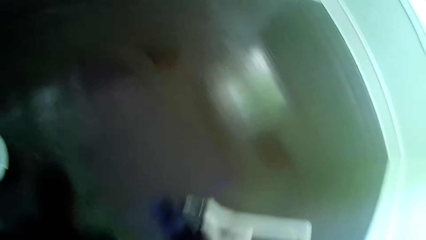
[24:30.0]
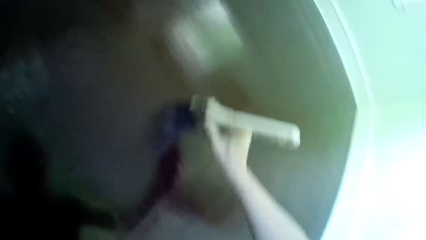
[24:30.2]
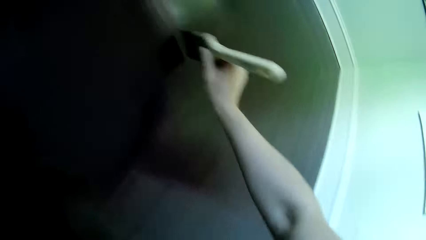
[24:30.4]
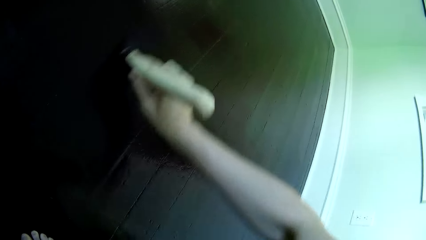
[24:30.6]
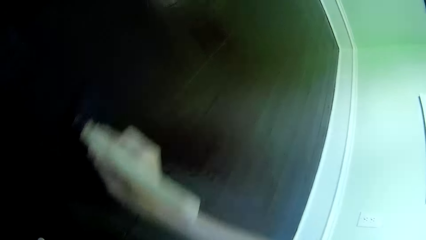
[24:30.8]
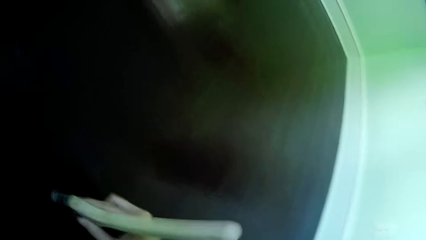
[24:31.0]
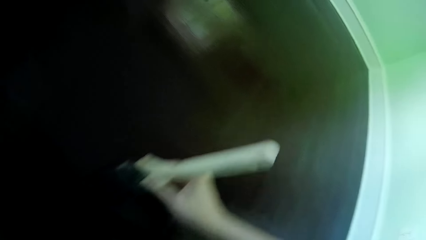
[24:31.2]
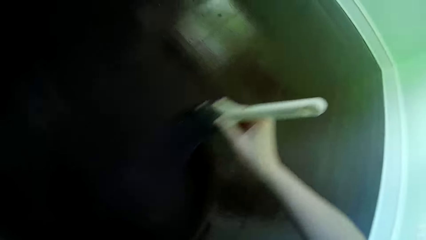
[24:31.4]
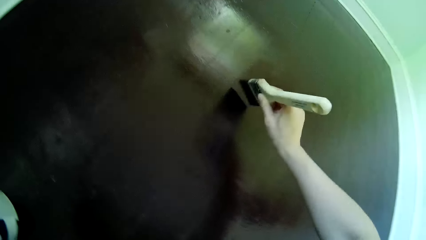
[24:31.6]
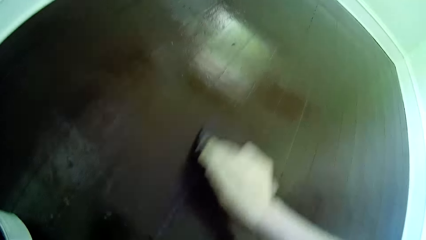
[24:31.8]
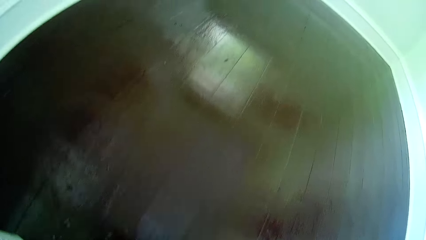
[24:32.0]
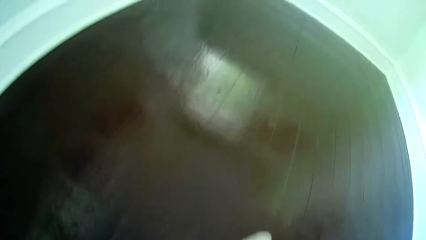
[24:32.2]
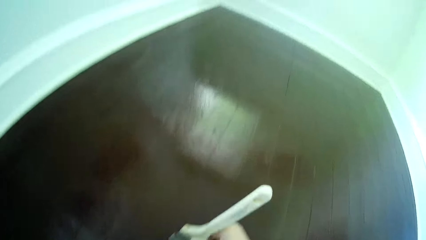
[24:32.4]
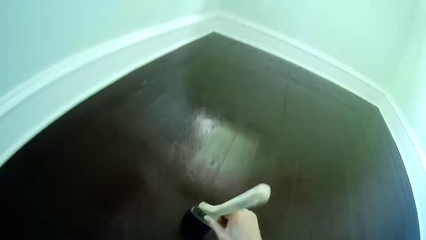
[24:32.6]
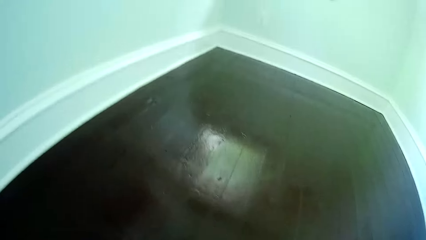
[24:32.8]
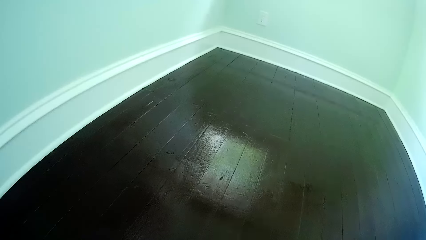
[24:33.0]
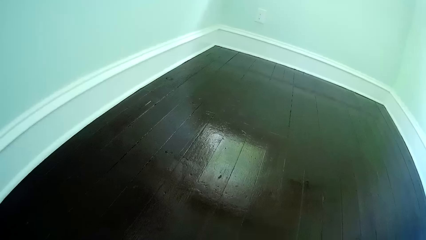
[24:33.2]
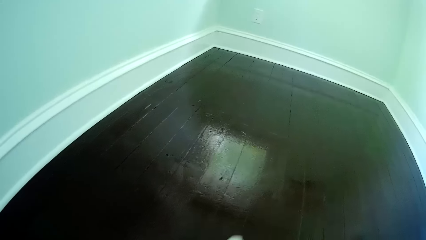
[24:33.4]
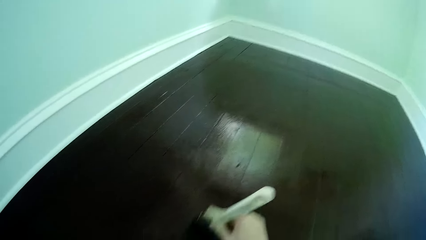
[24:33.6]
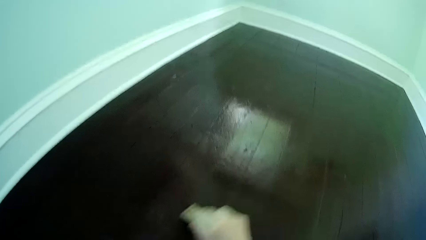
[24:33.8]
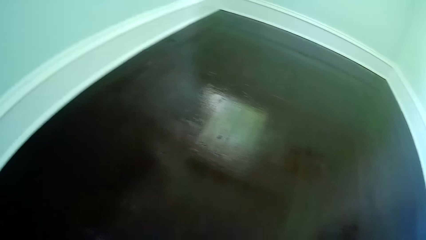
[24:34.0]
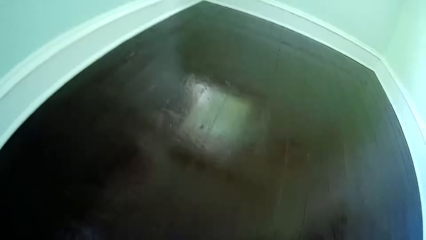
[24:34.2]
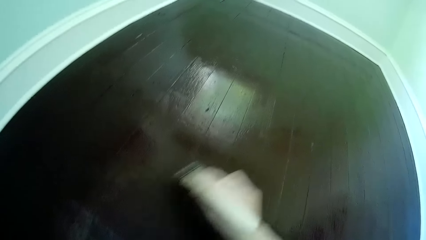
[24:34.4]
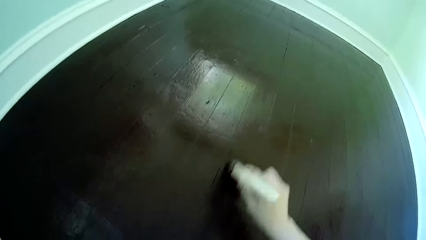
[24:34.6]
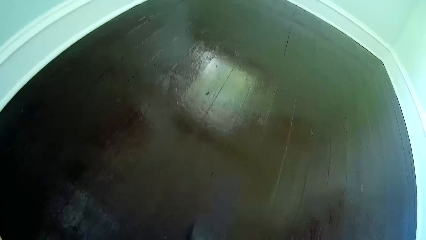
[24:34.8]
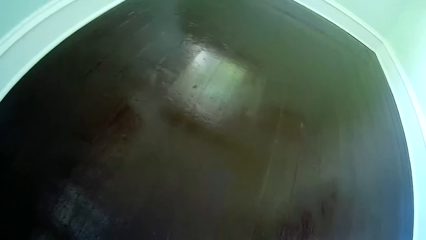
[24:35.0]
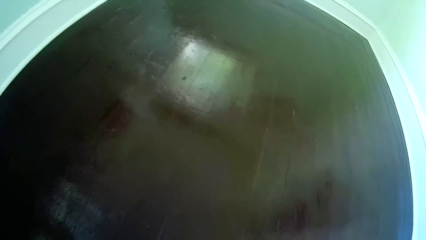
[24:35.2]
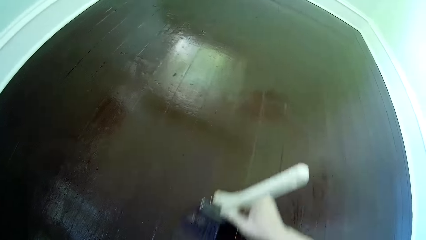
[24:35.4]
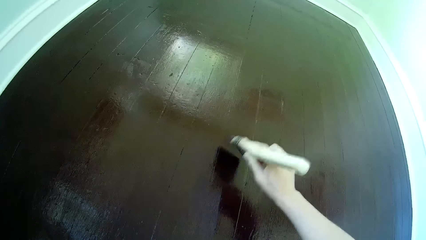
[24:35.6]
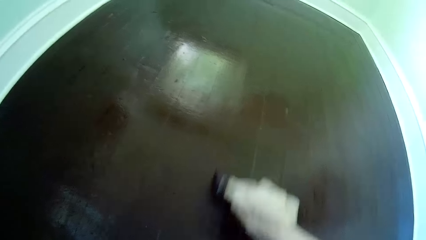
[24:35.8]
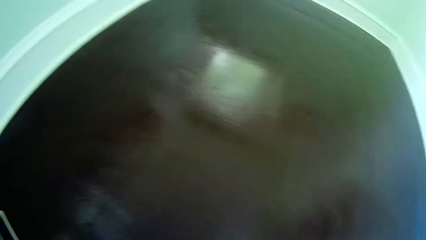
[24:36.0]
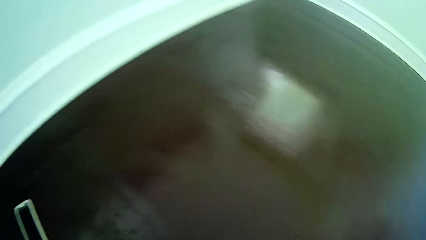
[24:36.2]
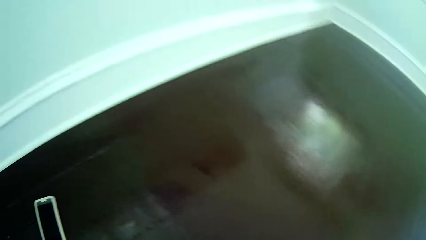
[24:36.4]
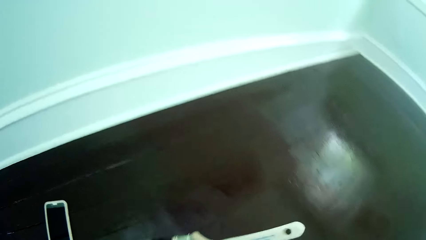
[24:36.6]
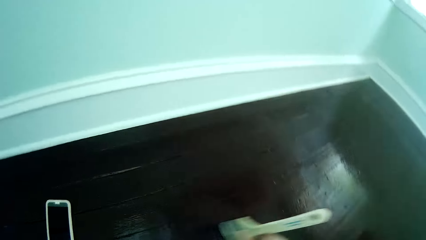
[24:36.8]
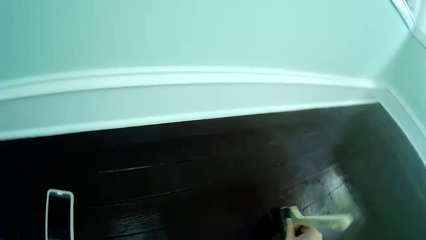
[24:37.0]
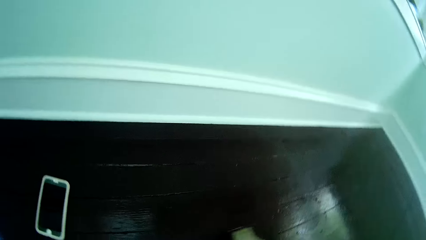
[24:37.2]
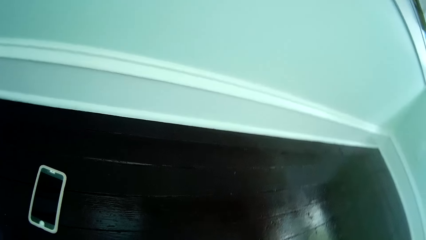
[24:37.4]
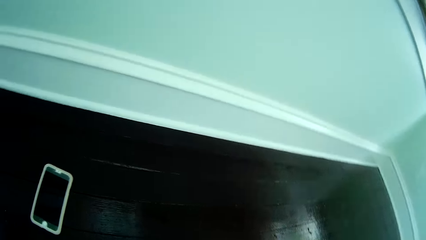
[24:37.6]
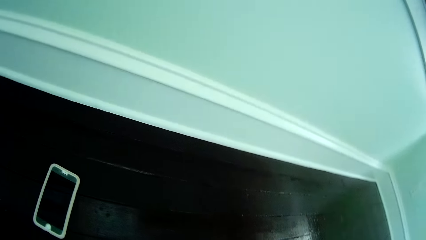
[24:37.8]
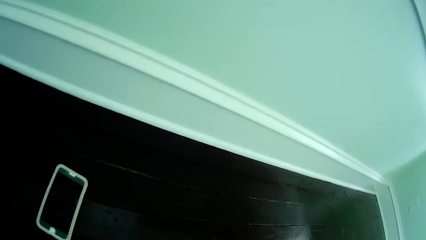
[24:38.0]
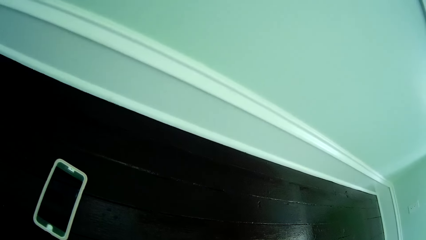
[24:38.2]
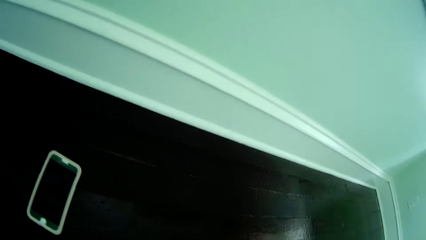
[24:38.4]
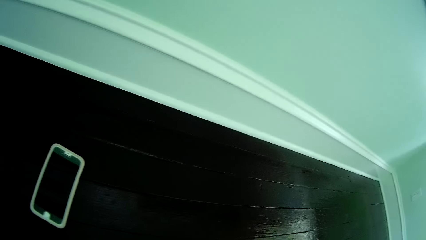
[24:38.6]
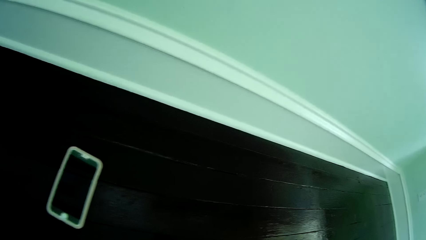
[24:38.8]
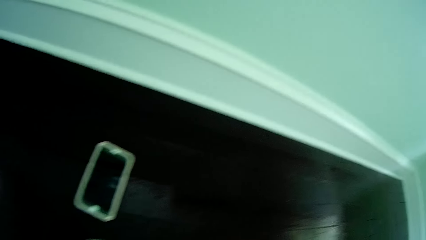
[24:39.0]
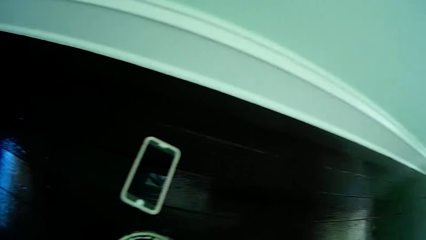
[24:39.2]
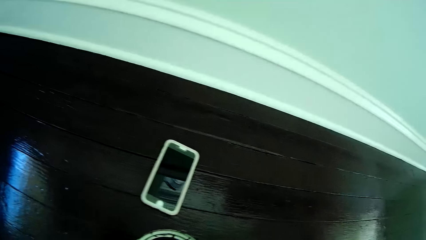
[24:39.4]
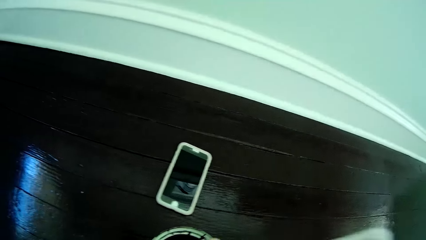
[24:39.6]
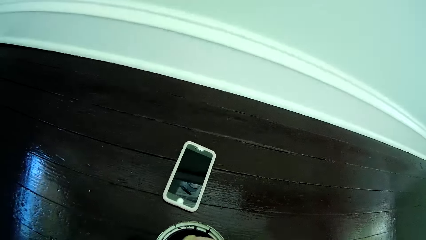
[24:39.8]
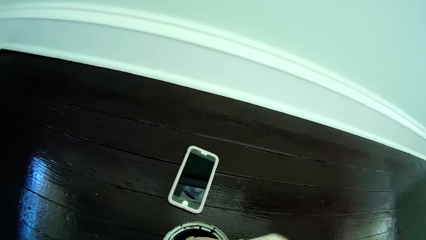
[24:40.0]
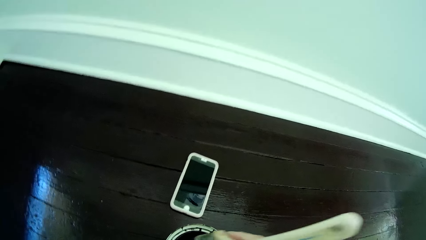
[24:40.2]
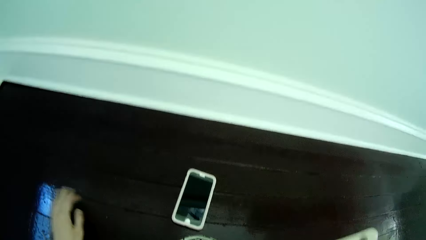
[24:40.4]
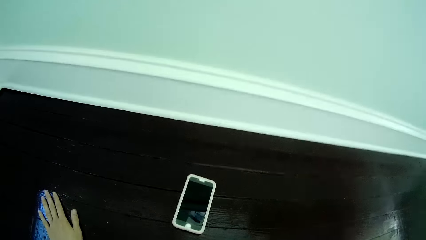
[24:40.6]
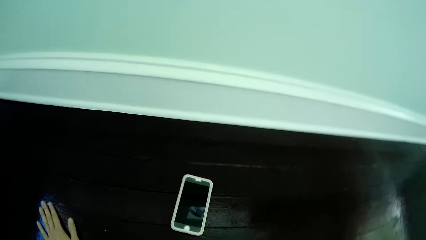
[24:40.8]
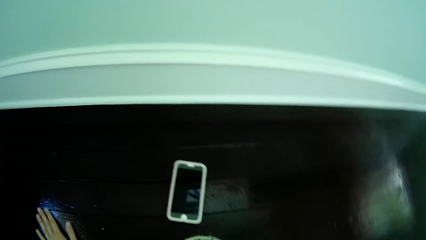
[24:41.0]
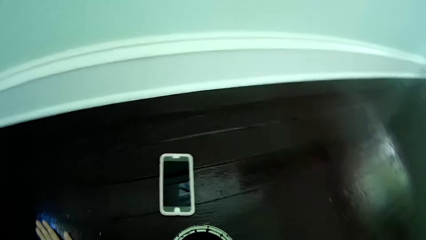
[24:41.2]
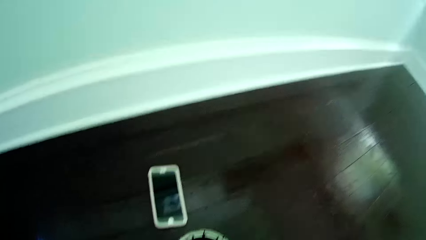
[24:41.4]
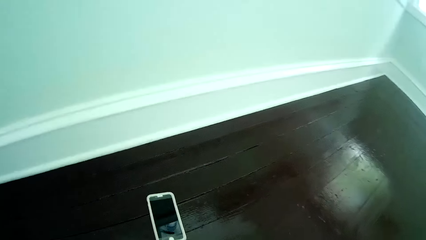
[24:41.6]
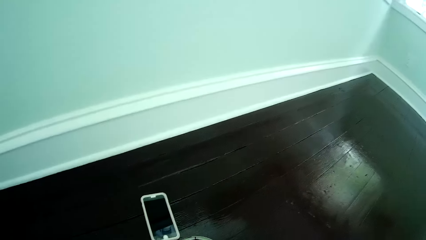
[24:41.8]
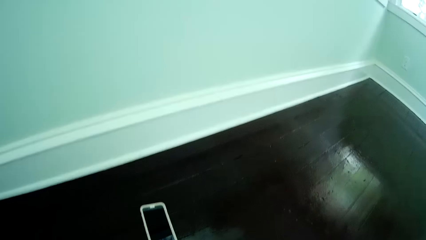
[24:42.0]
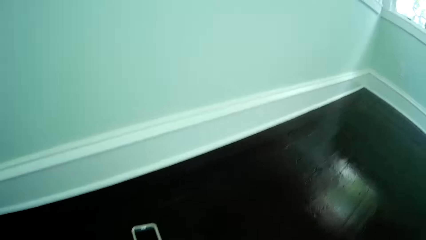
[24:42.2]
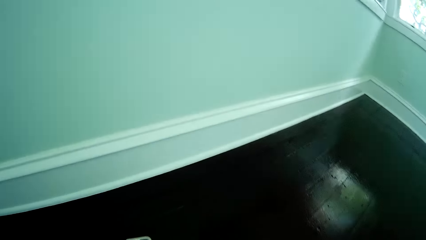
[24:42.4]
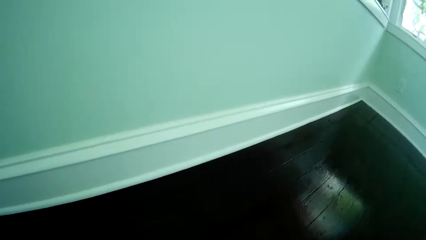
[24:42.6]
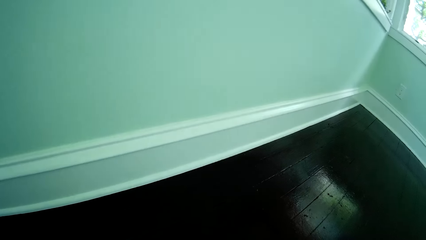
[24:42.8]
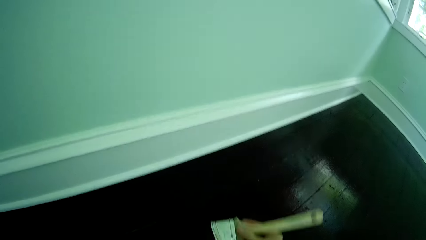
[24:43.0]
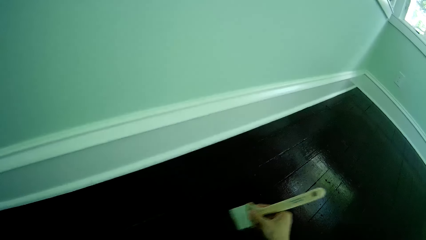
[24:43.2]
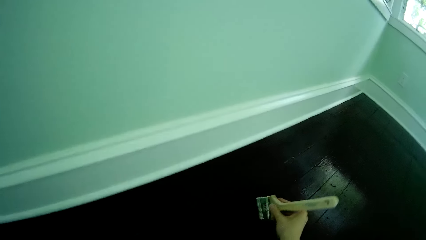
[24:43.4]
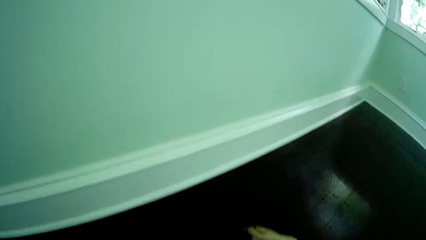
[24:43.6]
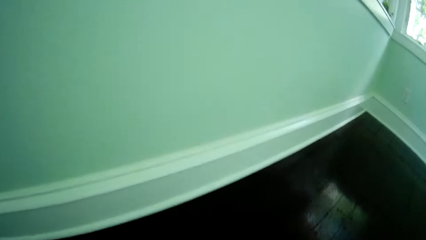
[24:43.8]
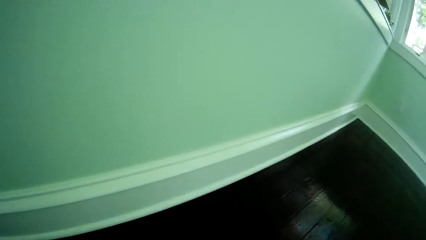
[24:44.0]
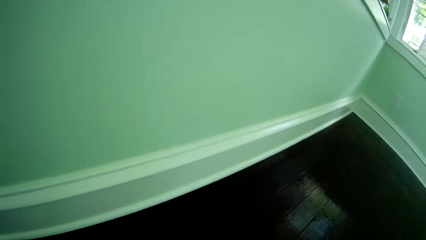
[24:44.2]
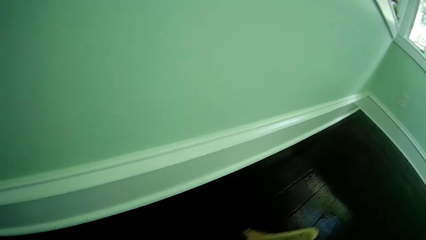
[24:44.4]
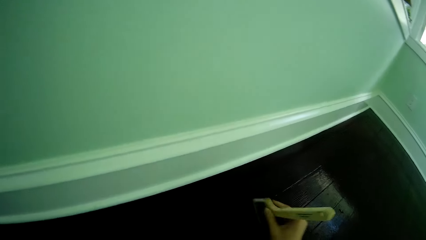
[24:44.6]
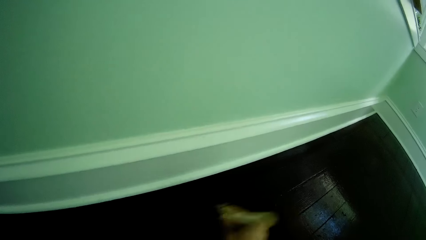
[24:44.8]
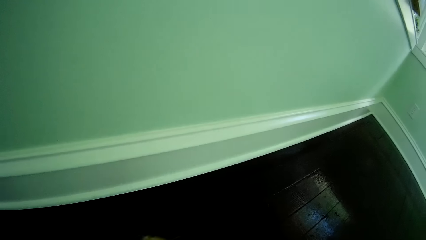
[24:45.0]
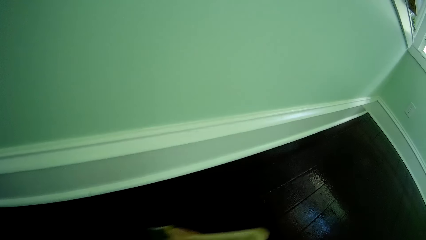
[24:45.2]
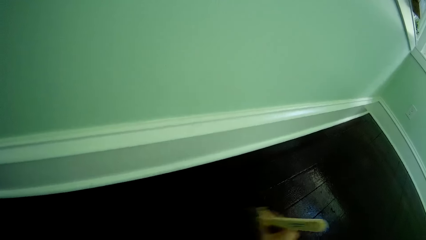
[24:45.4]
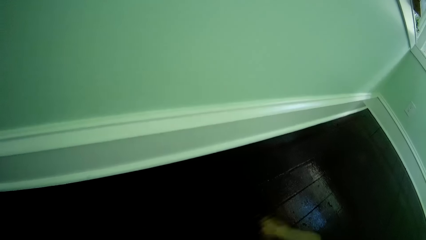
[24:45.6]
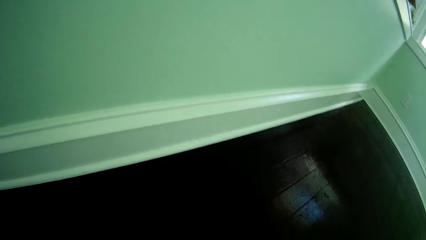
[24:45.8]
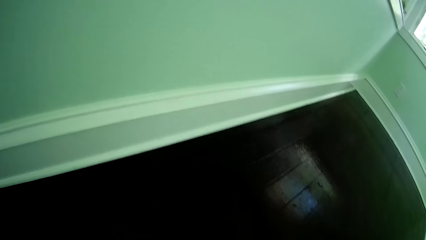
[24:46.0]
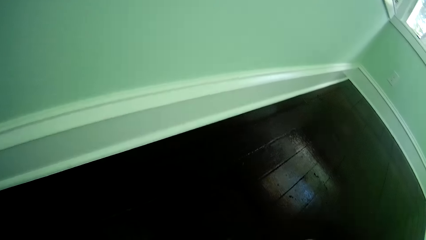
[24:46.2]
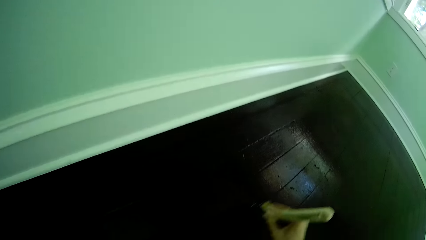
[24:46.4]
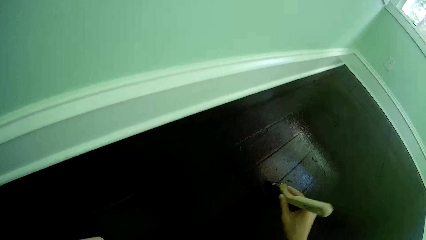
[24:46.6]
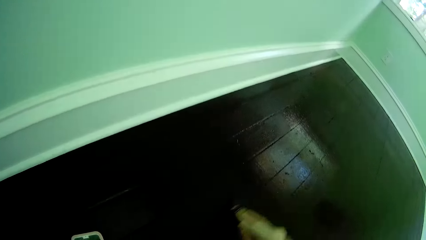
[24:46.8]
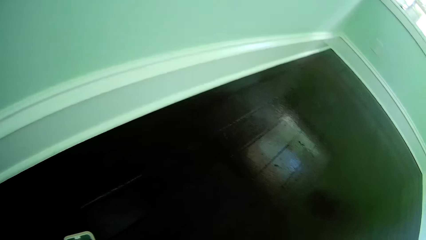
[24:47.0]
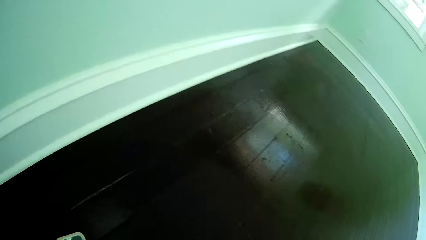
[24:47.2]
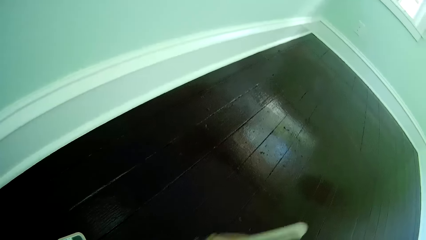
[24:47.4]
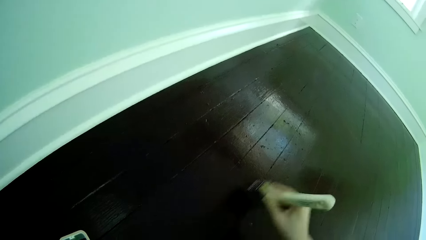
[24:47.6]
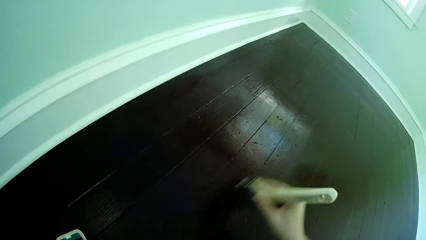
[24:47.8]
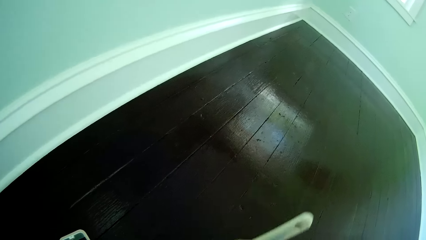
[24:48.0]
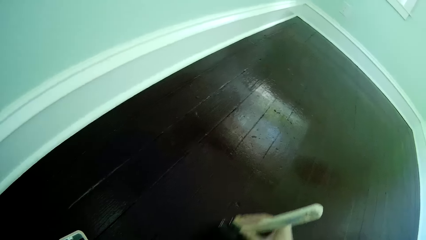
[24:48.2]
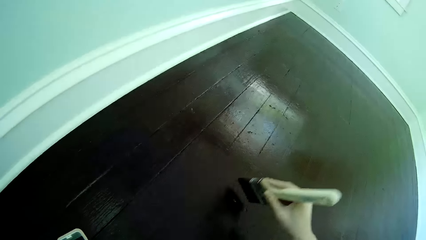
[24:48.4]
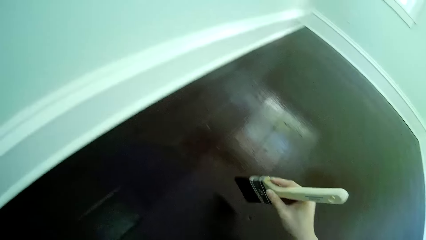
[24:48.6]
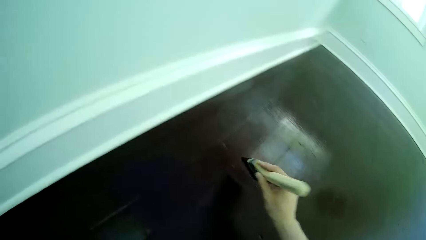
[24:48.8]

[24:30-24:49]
The camera wearer dips the brush into the bucket of paint on the floor with her right hand. She places her left hand on the ground. She paints the floor with the brush in her right hand.
